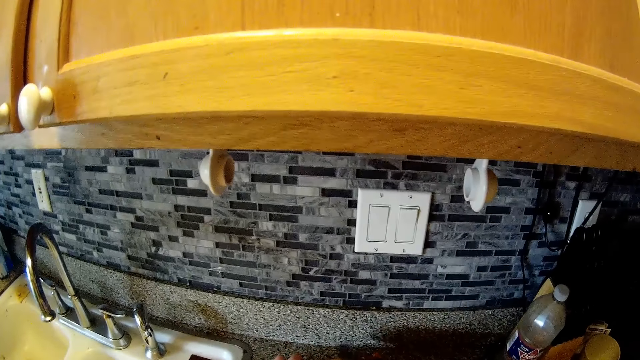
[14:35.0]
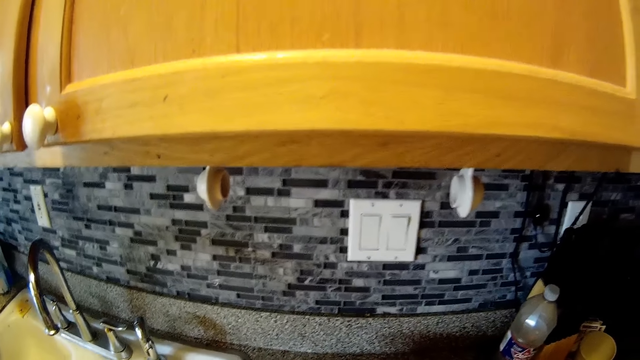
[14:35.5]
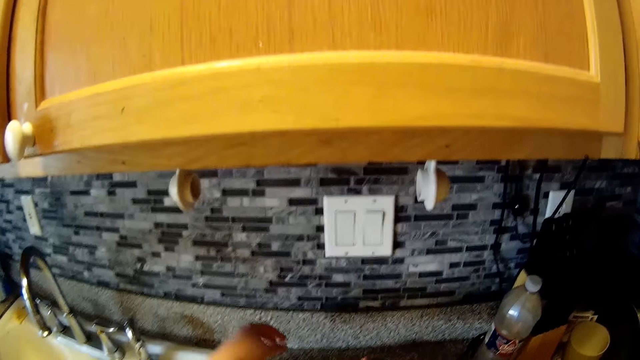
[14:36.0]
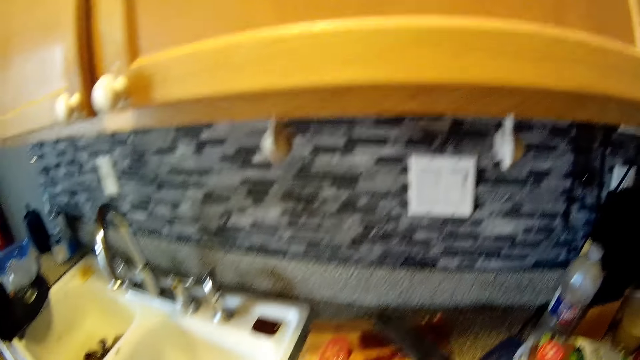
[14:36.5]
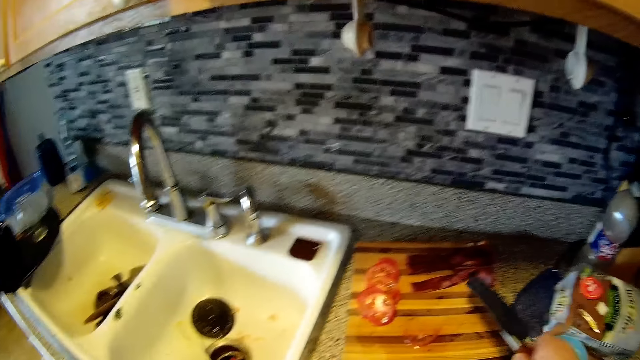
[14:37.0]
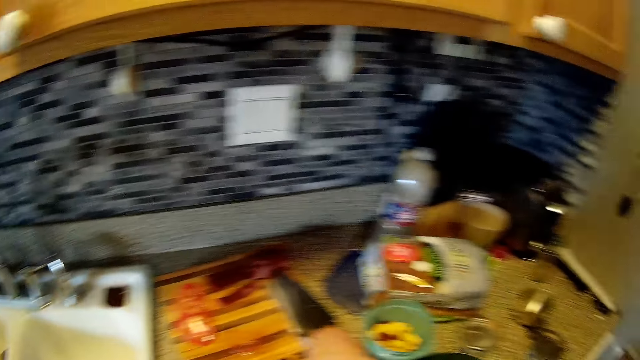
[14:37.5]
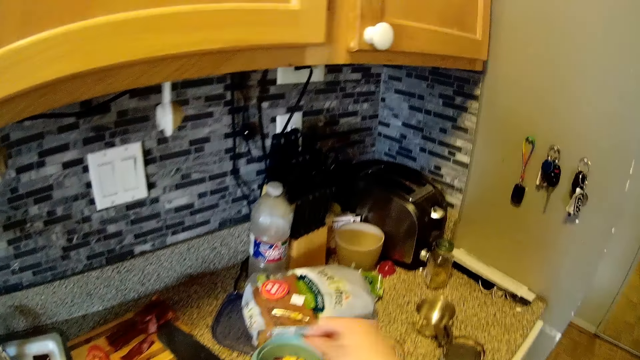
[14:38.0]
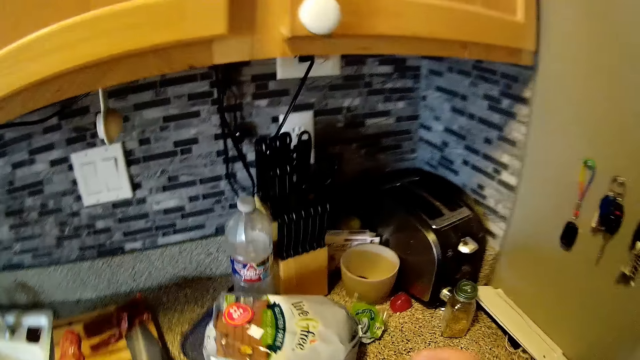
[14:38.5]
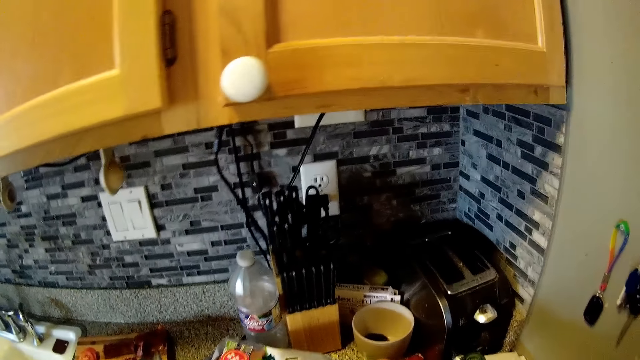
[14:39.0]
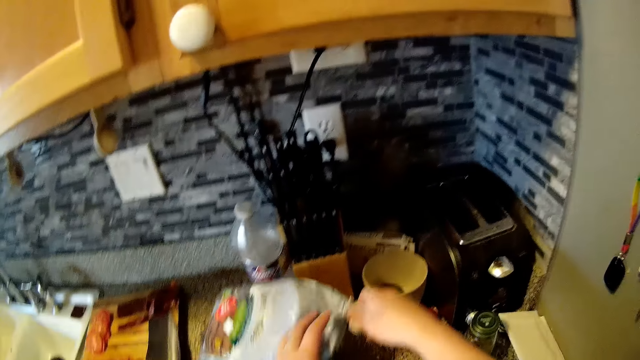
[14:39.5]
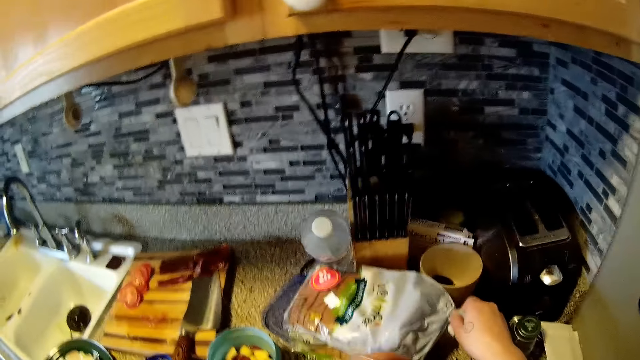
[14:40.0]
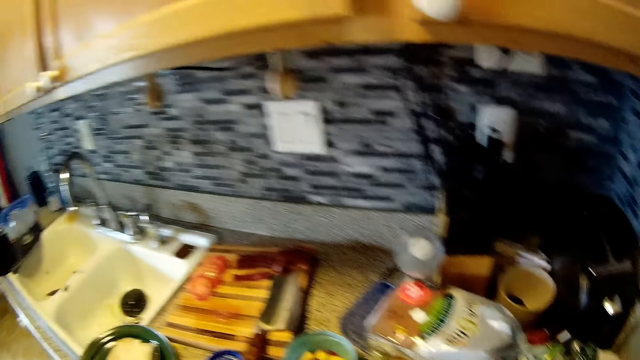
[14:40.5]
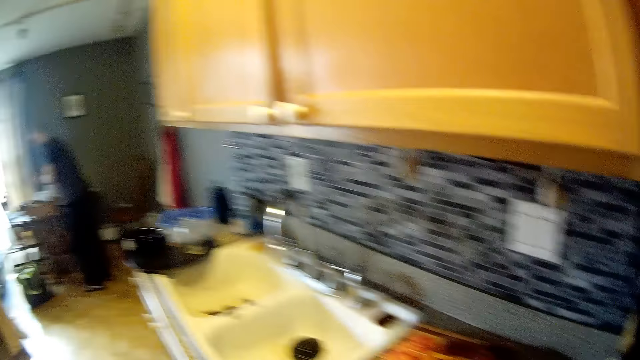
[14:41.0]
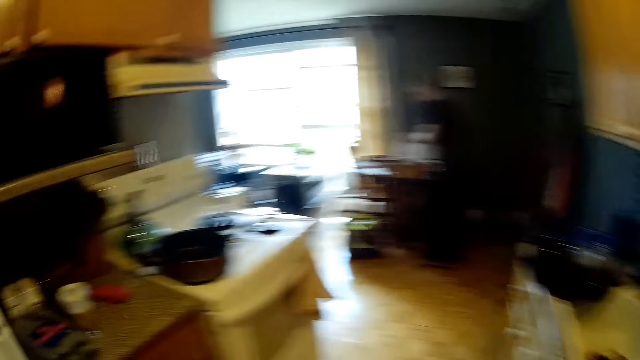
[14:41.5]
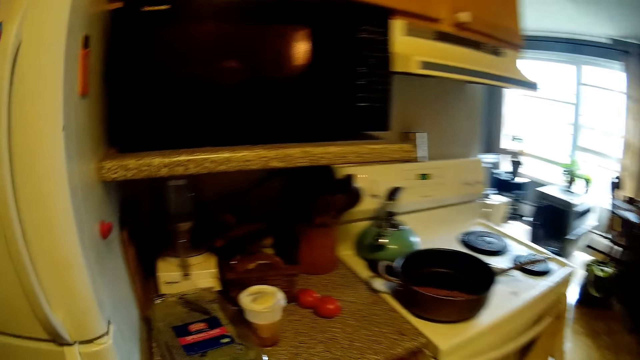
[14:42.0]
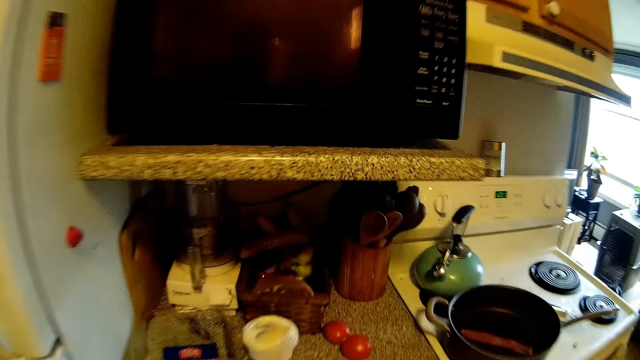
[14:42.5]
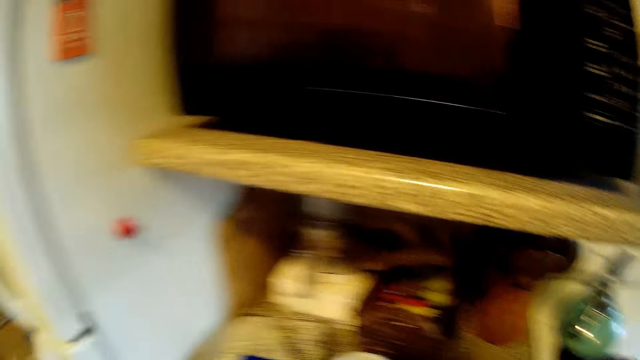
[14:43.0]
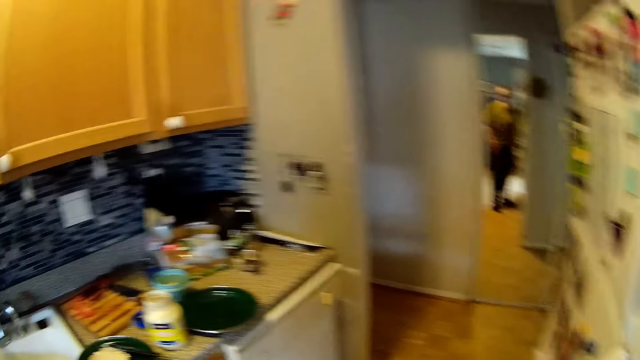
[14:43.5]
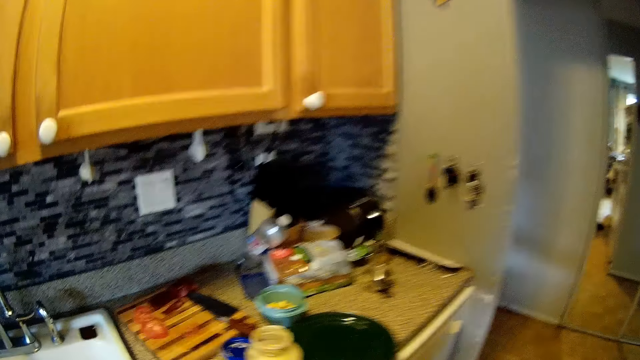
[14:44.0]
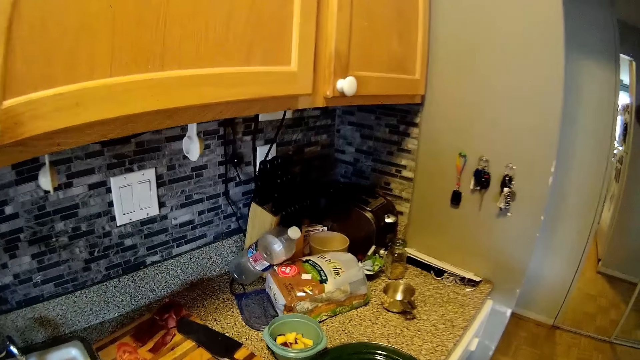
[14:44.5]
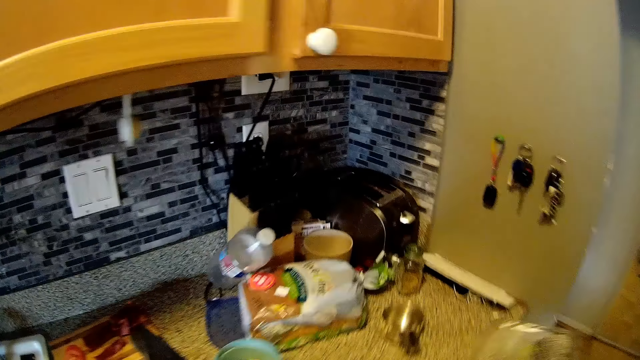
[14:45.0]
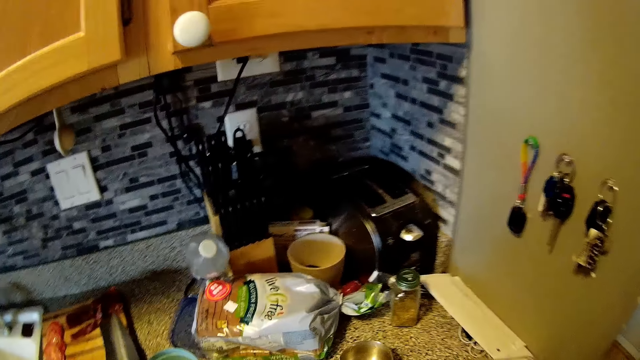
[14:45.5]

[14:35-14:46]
The camera wearer slices the steak with the knife in her right hand. She lifts the left hand. She looks at the chopping board. She drops the knife on the chopping board with her right hand. She moves the right hand, makes a step and looks around. She moves a pack of bread on a kitchen slab with both hands. She pulls a paper. She walks around, looks around and walks around.

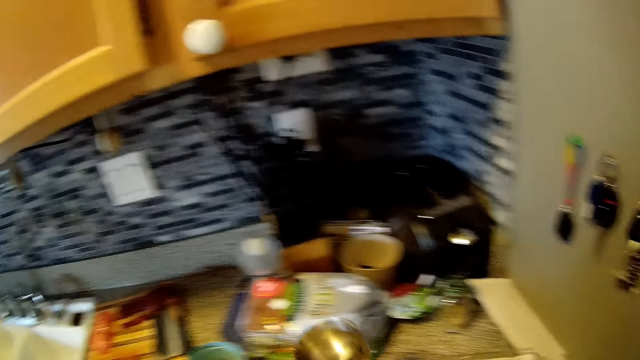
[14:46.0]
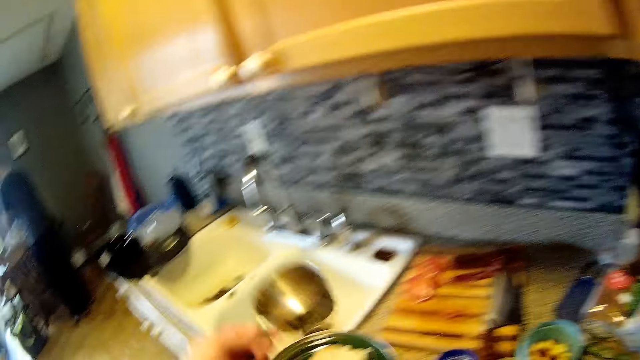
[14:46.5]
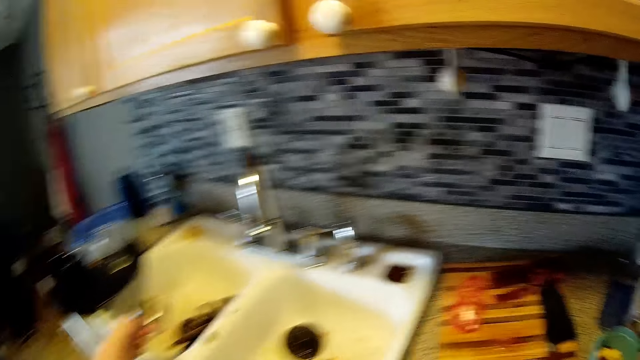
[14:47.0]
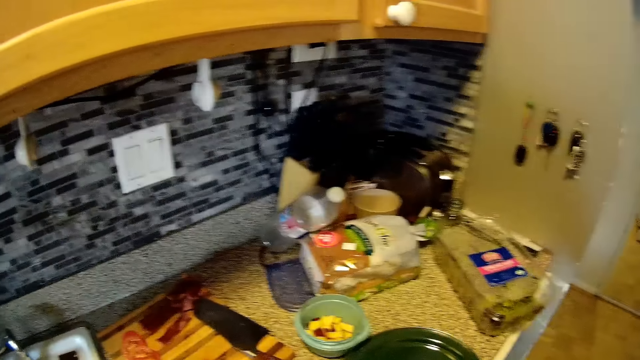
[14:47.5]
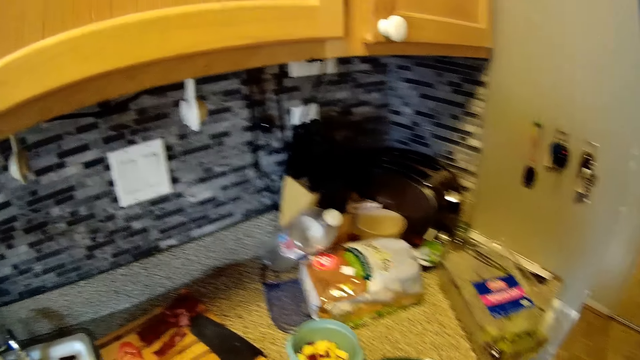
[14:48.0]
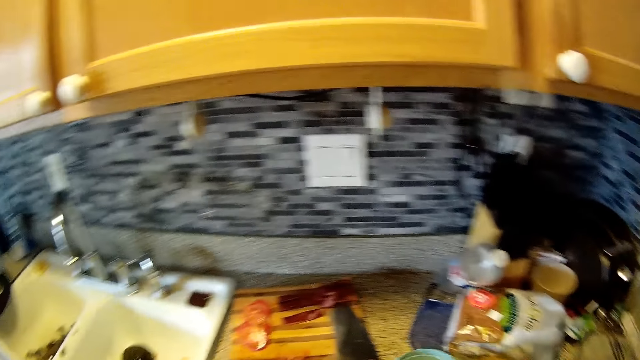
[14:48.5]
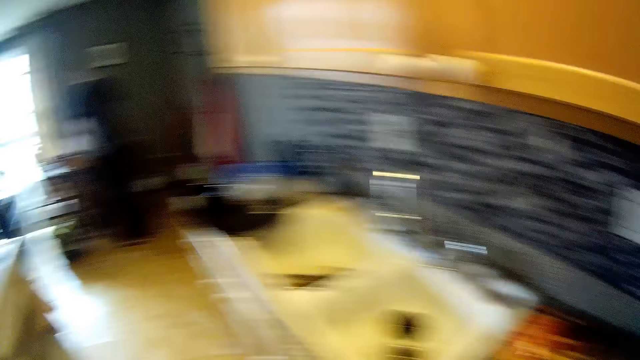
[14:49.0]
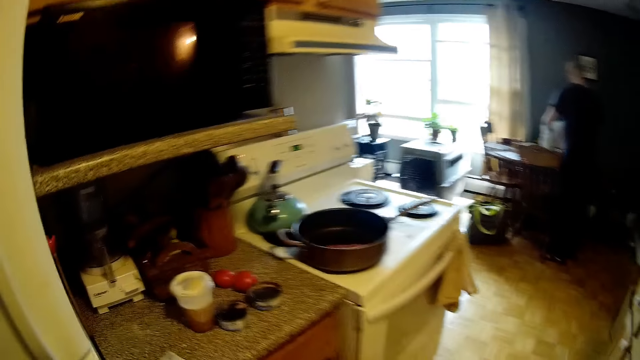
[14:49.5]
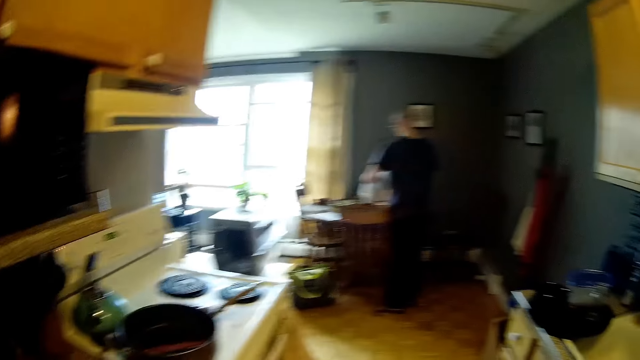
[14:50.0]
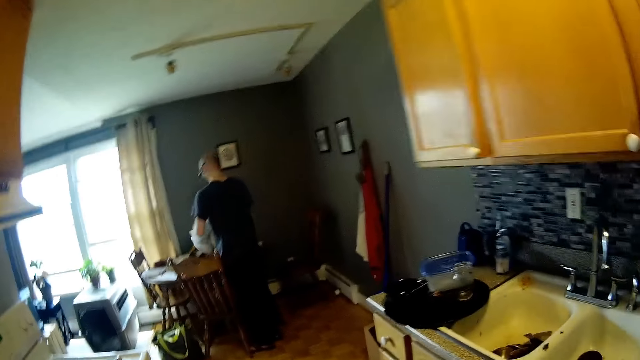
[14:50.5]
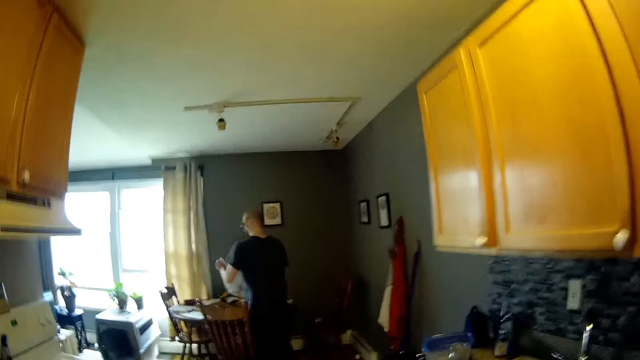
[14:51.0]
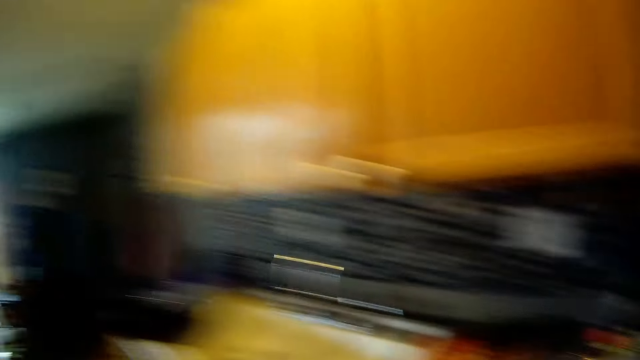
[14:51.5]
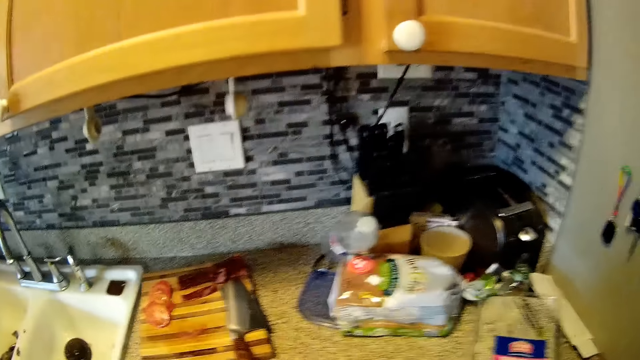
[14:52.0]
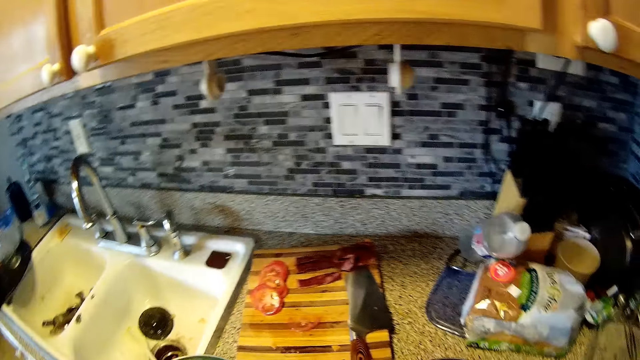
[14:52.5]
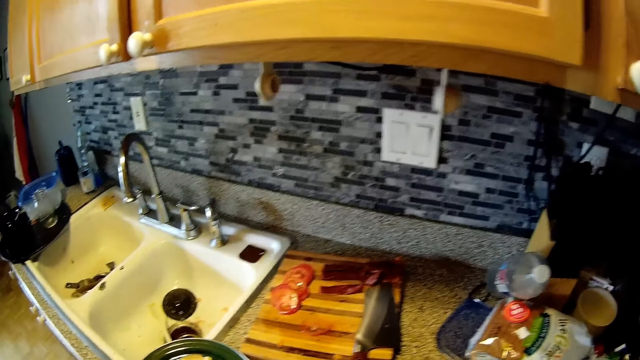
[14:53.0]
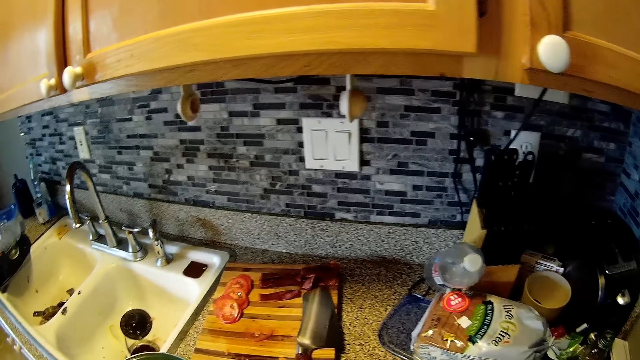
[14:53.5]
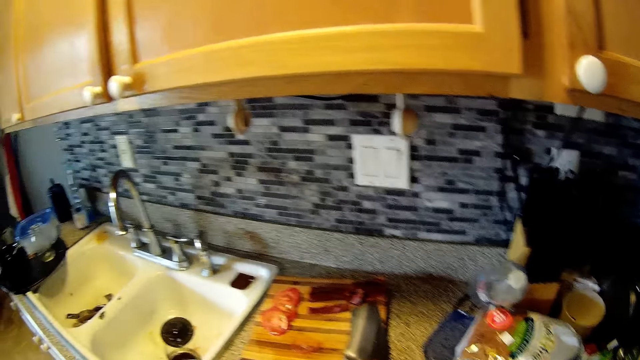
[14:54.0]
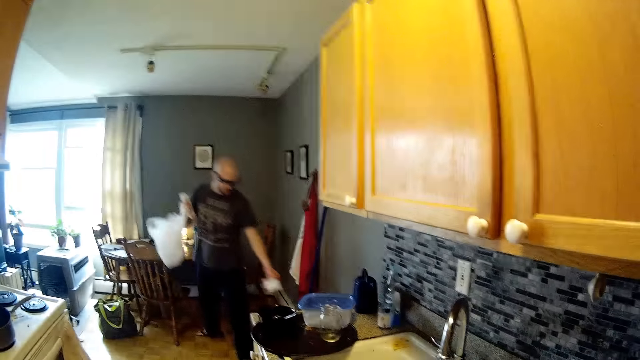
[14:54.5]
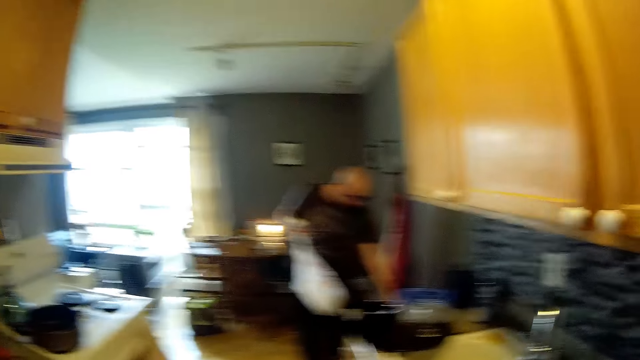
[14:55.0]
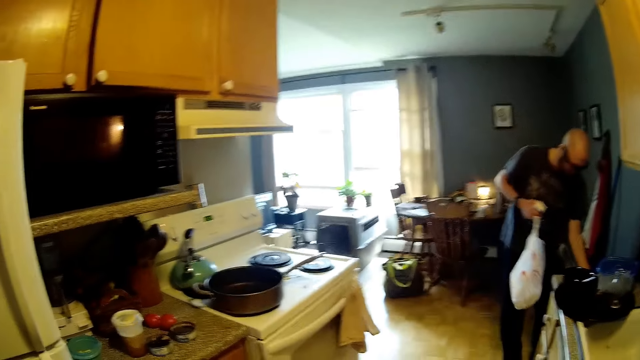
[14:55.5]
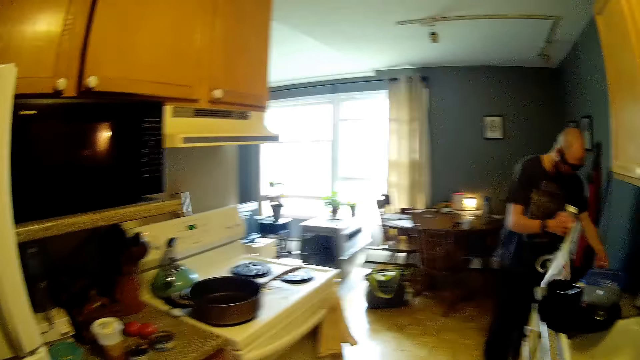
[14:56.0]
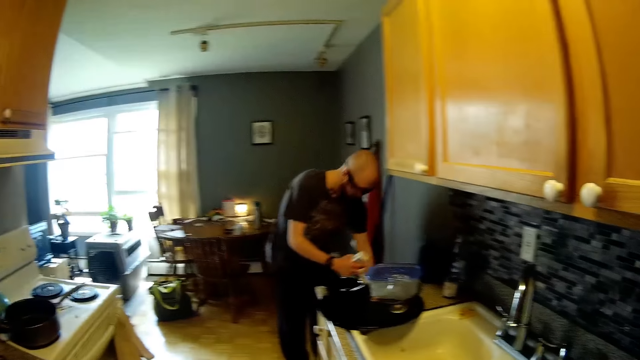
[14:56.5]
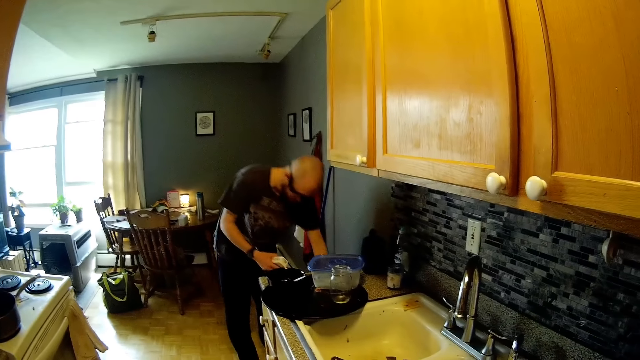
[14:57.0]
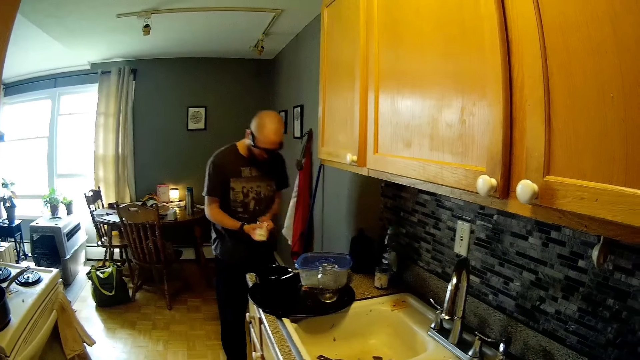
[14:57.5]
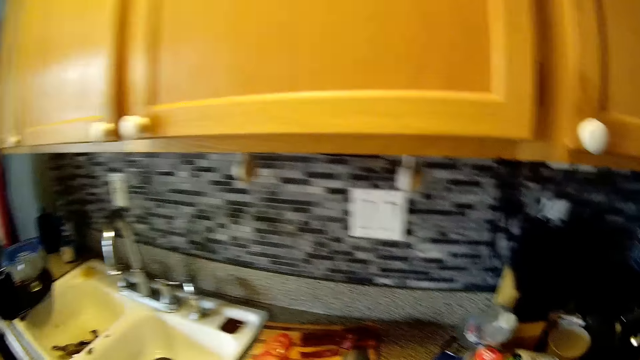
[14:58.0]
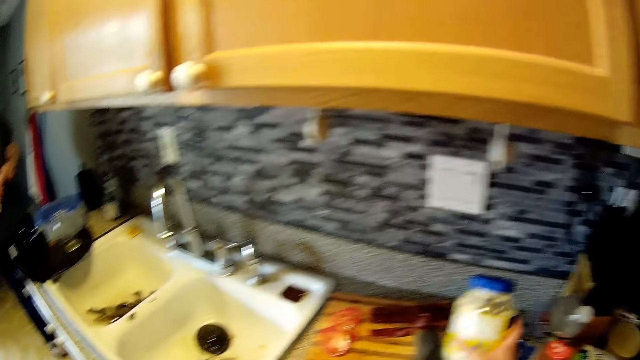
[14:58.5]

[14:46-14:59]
The camera wearer picks a measuring cup or bowl from the kitchen slab with her left hand. She lifts the bowl. She drops the measuring cup in a sink with her left hand. She looks around and walks around. The man holds a nylon with both hands. The camera wearer looks around. The man disposes the nylon in a waste bin with his left hand. He makes a step. The camera wearer looks around. The man holds a box. The camera wearer looks around.
